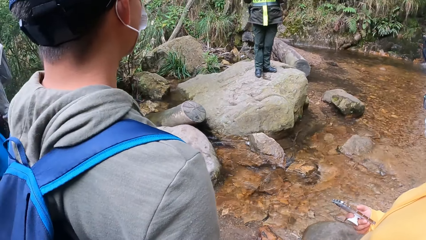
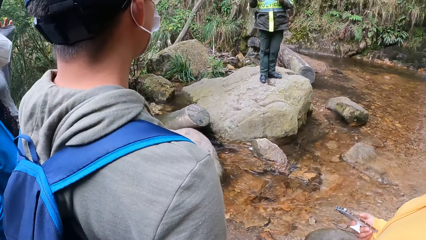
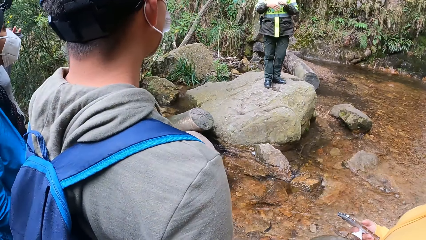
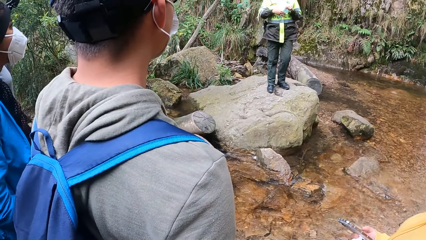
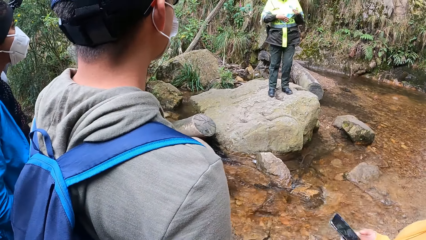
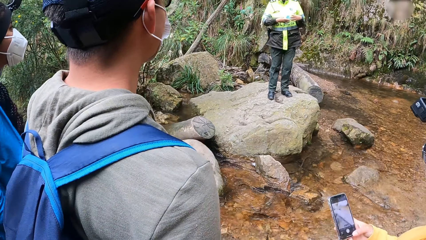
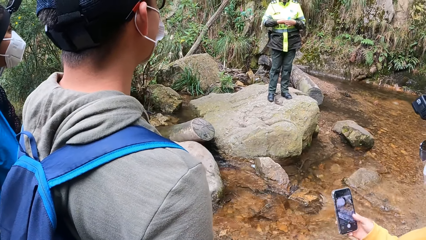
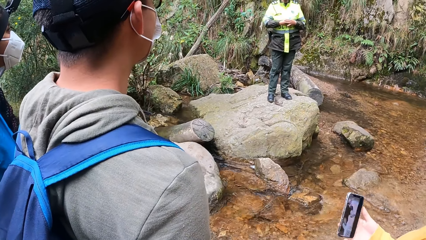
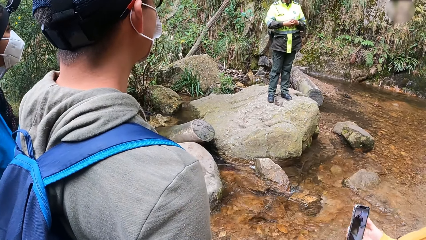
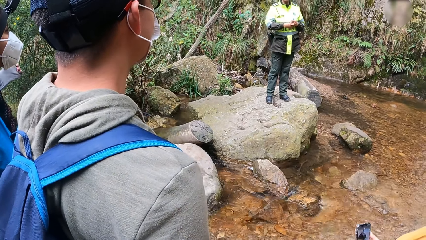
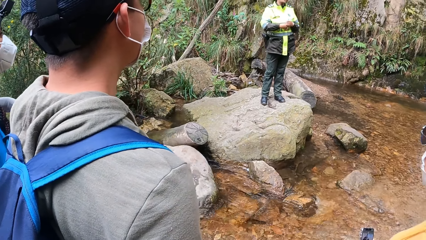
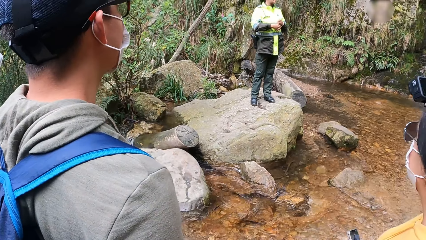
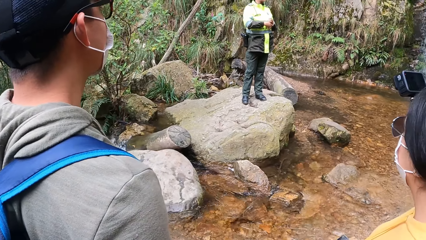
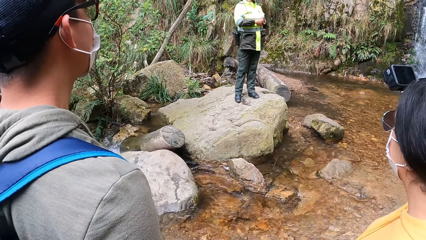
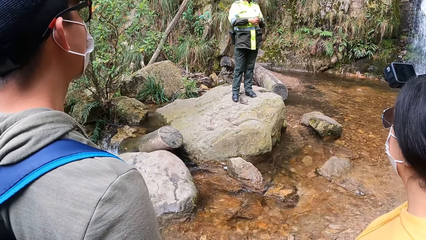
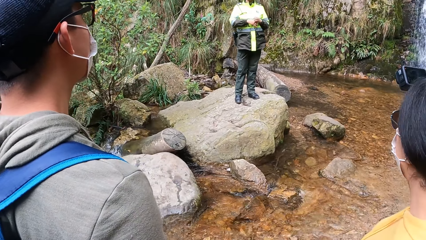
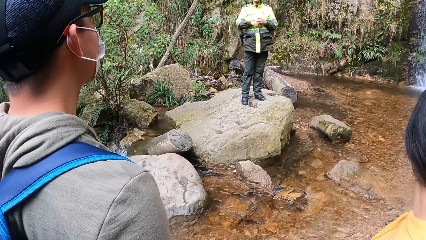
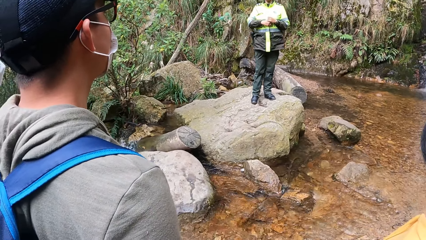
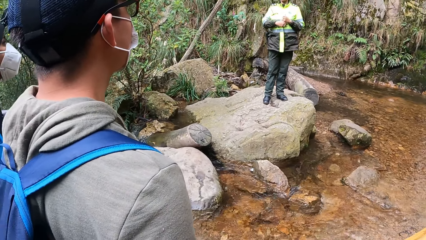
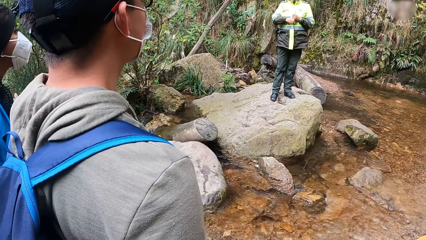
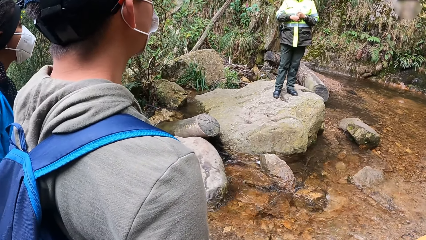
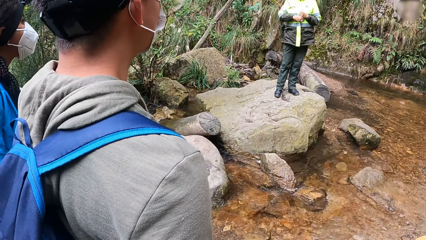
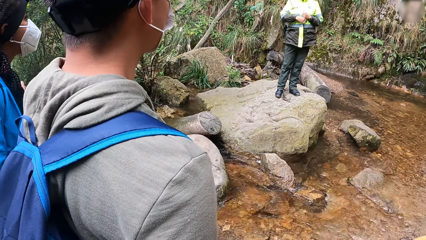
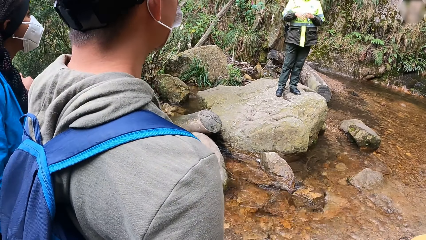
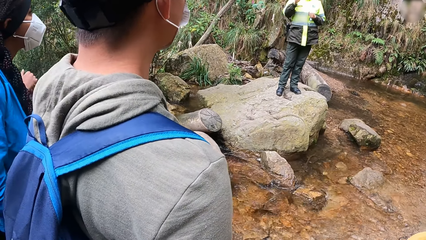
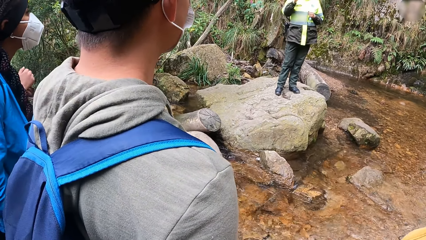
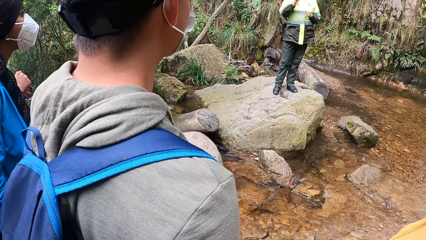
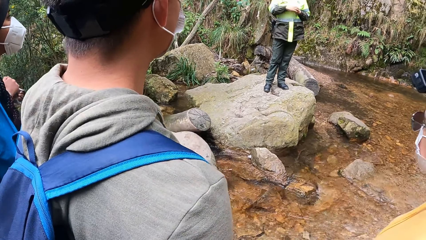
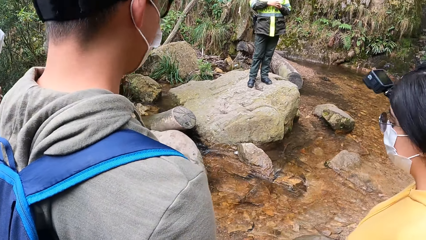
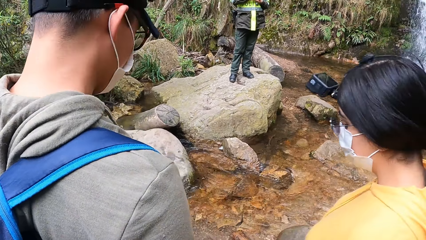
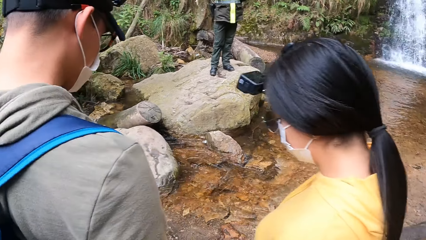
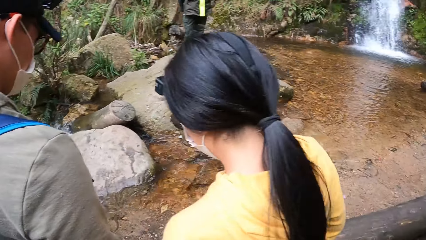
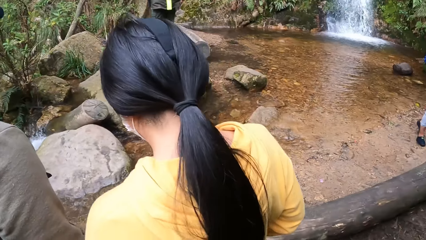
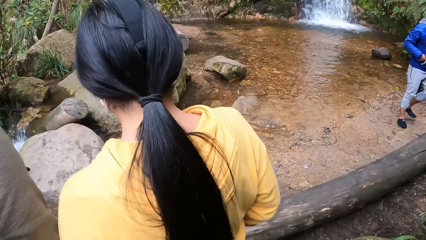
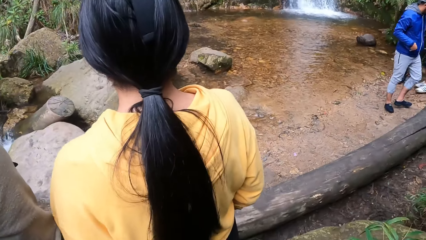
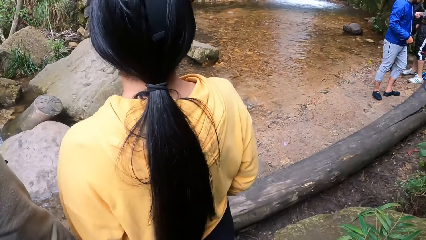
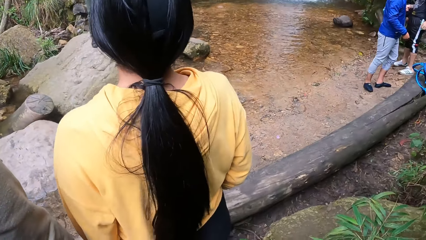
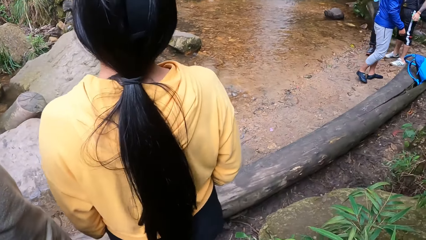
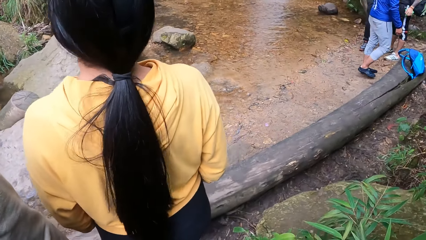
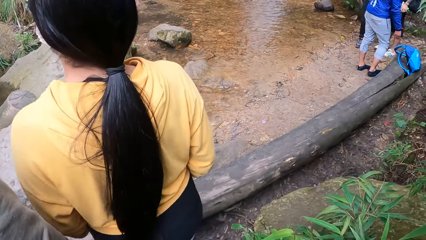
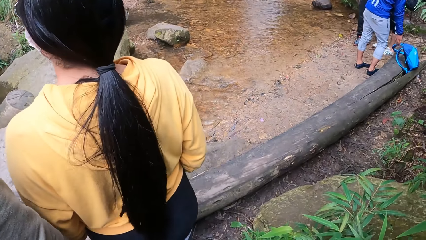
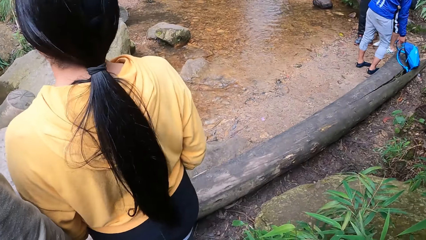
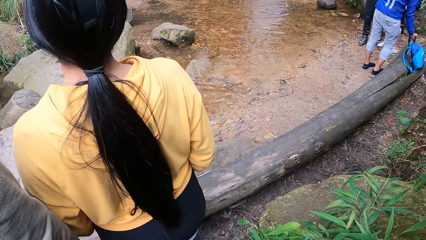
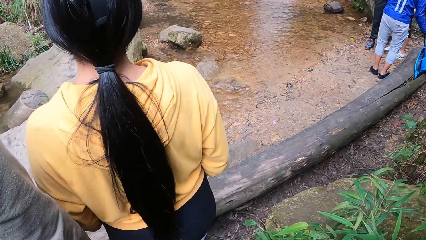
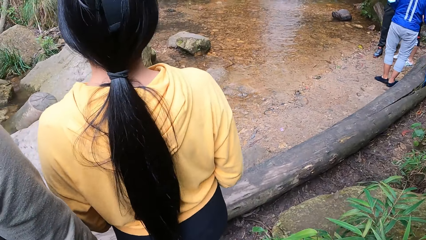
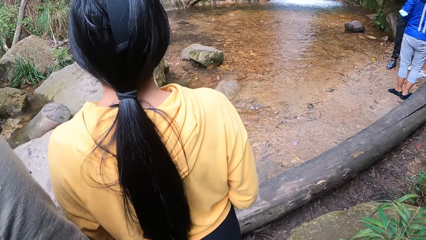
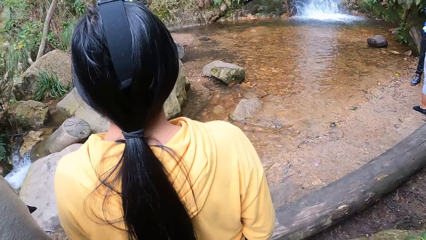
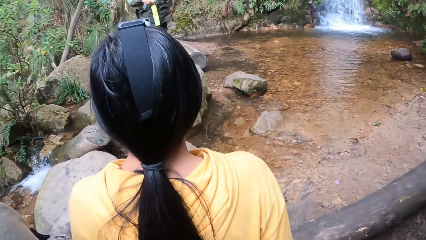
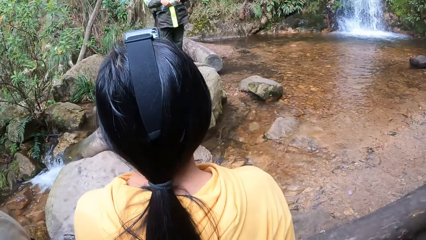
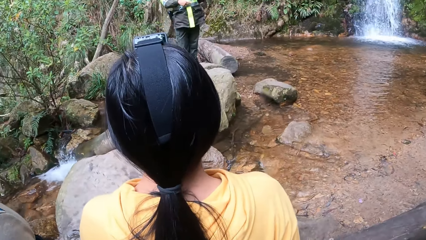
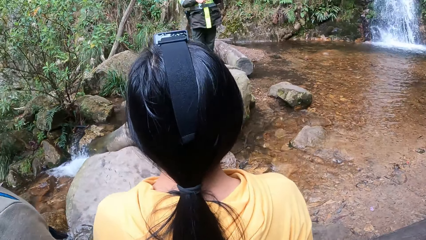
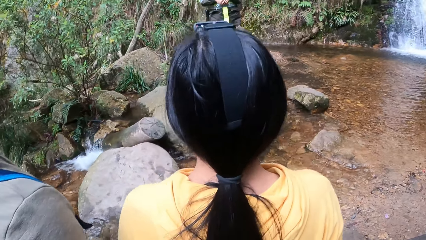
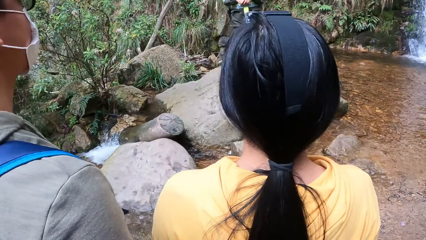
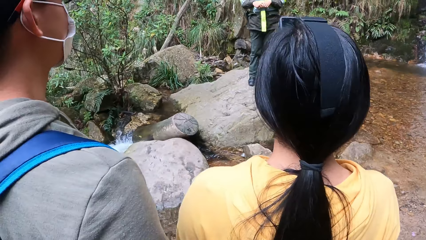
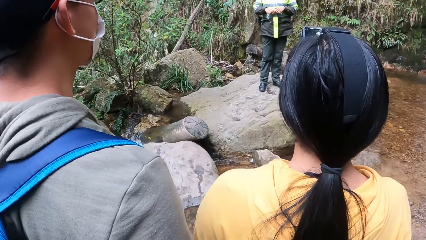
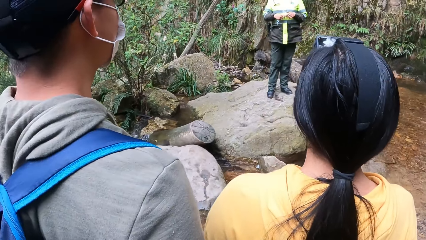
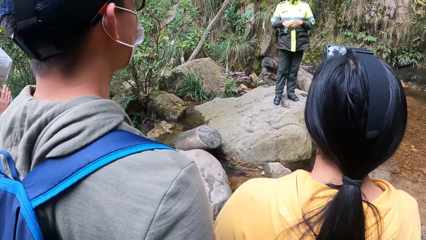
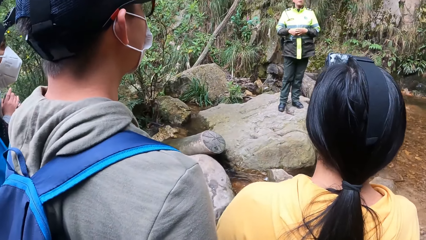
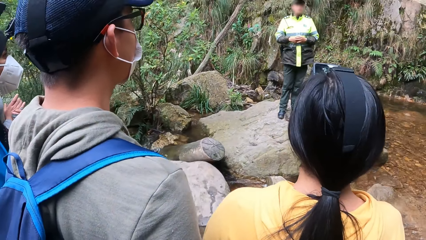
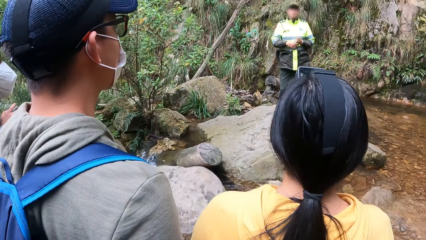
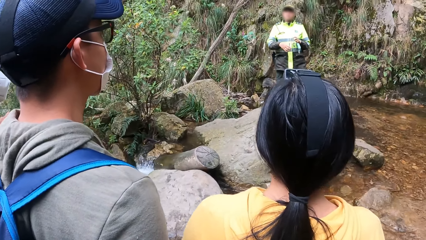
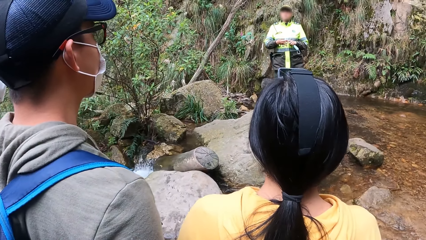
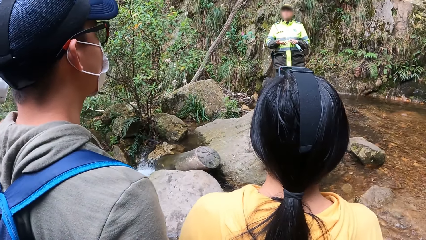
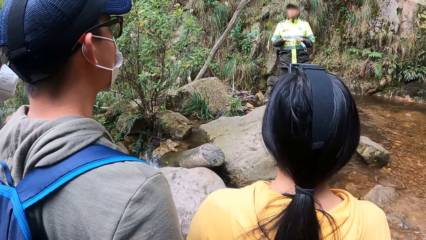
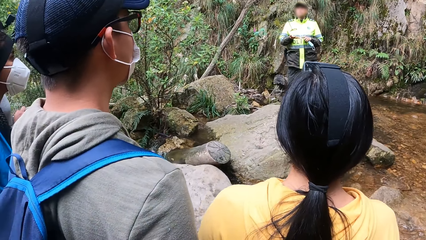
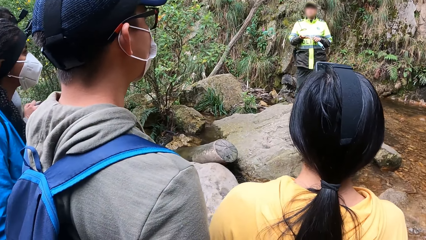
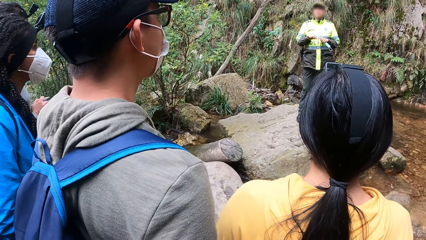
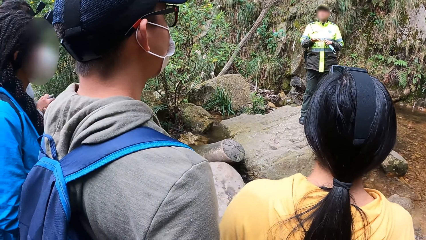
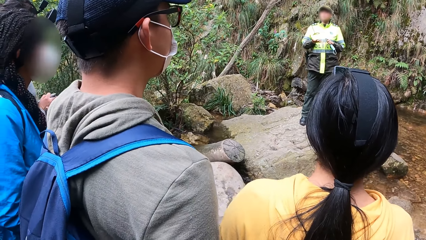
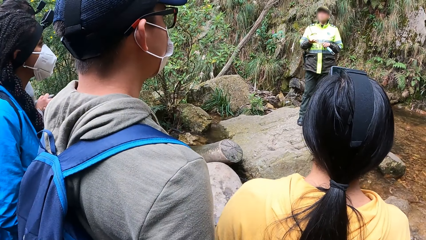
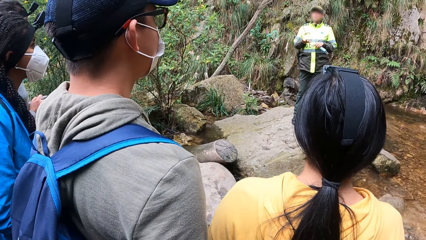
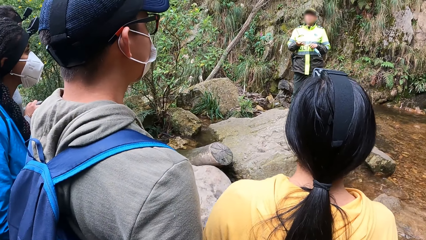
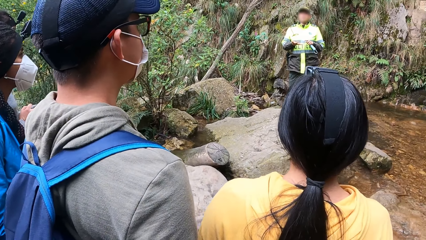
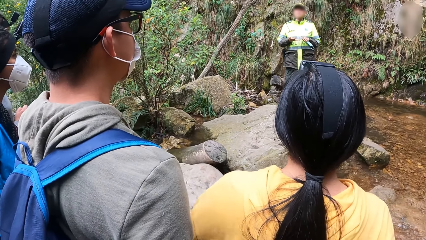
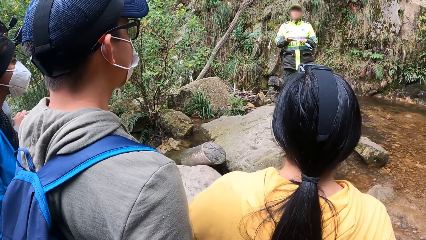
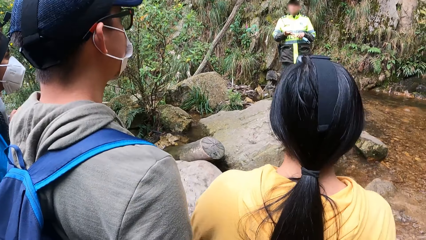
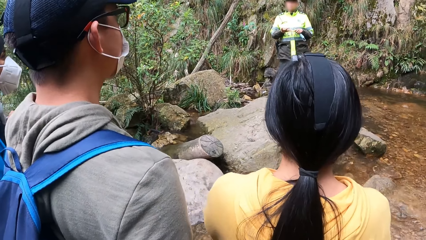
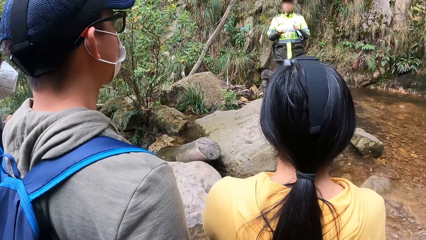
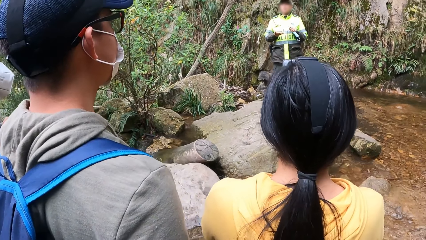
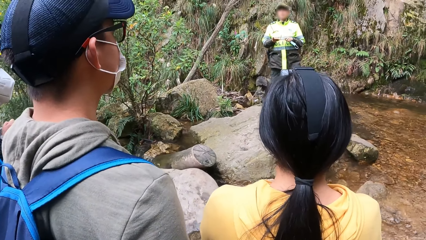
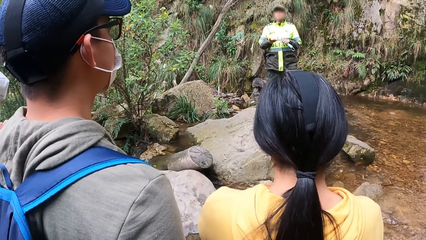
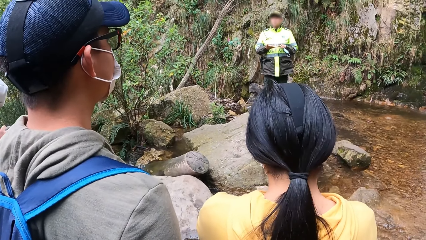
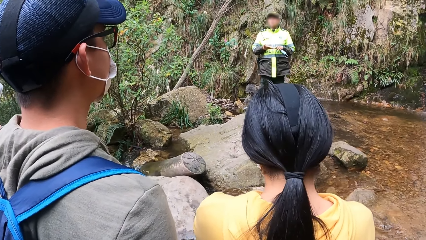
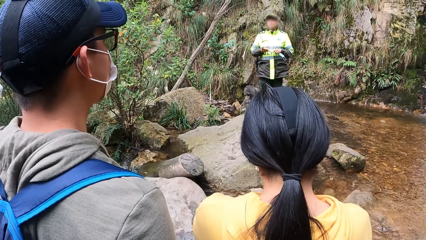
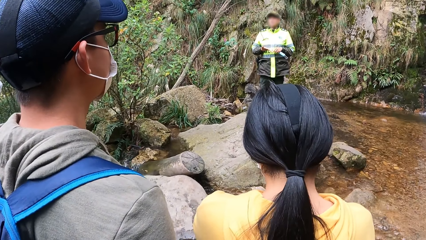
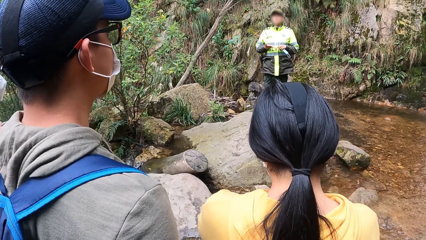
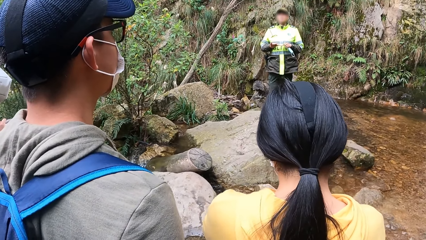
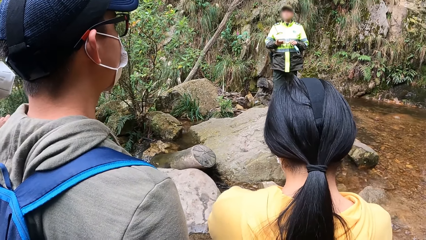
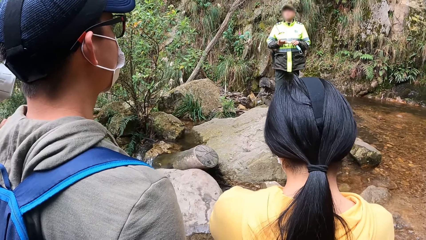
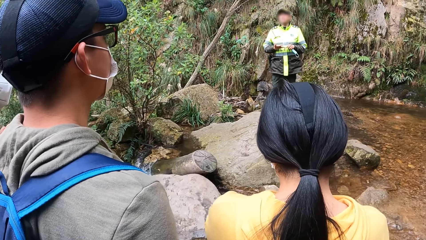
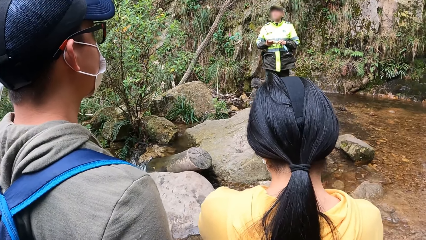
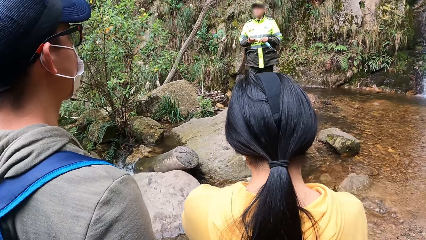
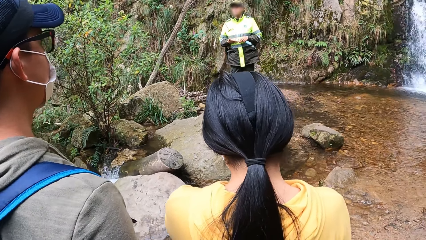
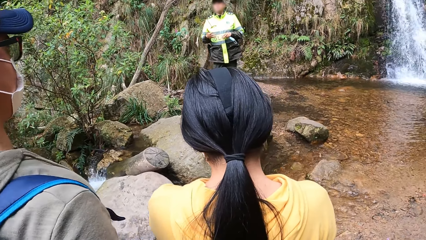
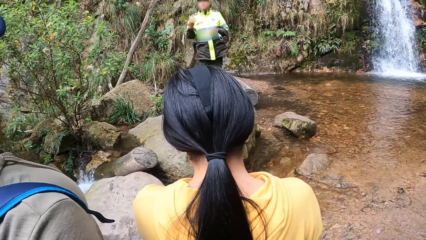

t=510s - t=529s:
A man moves his hand. The camera wearer looks around. The woman stands on the rock. Another man carries a bag on a dead log of wood with his right hand. The first man moves his hand. The woman interacts with the camera wearer and the other tourist.
